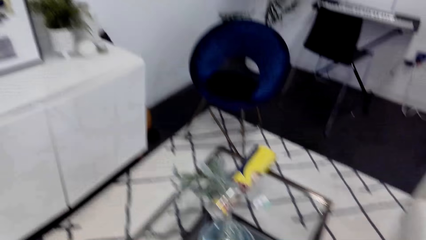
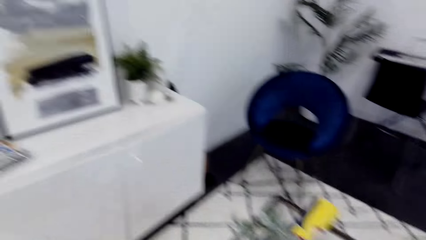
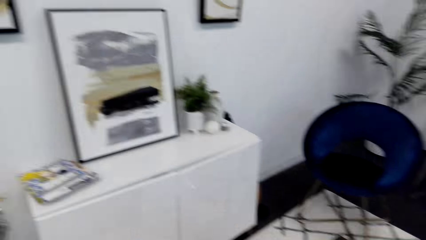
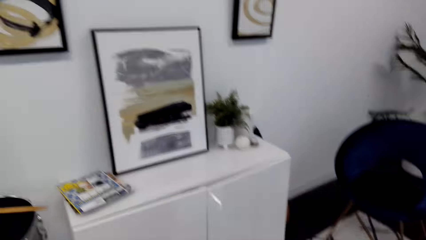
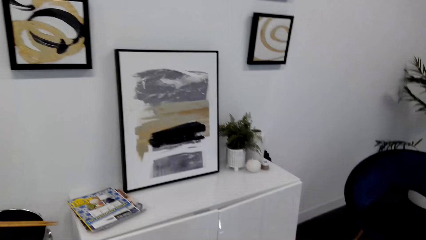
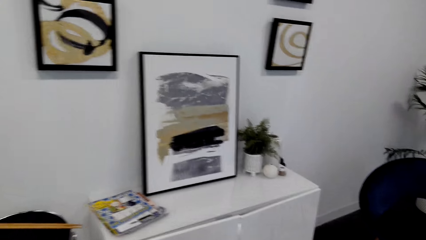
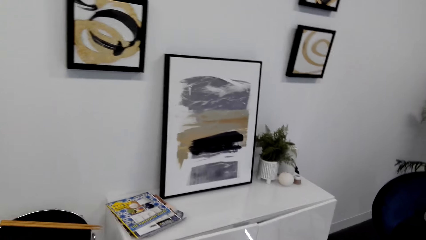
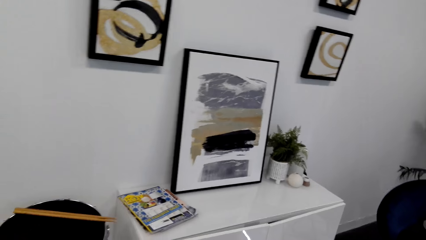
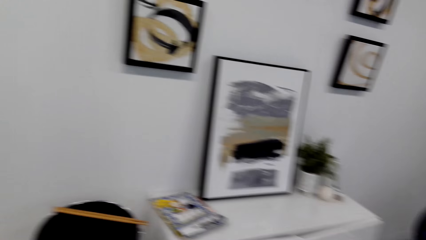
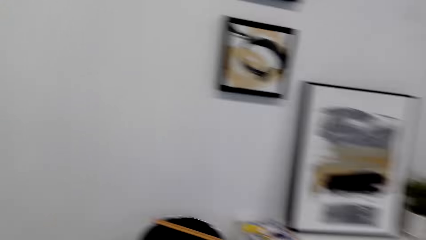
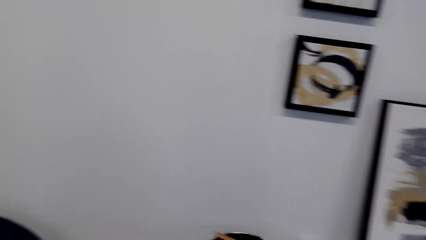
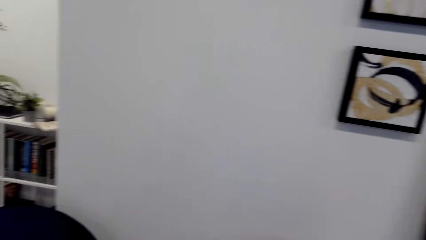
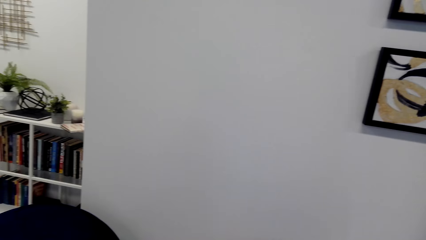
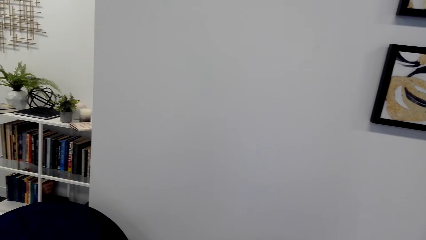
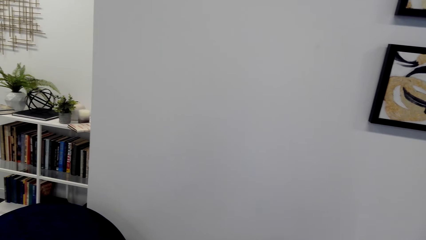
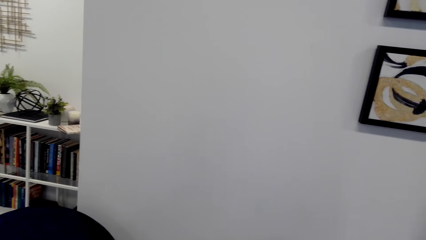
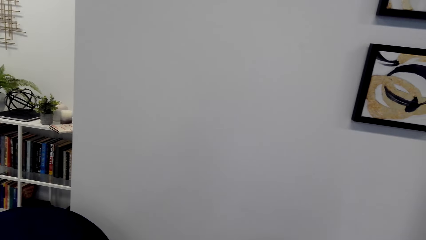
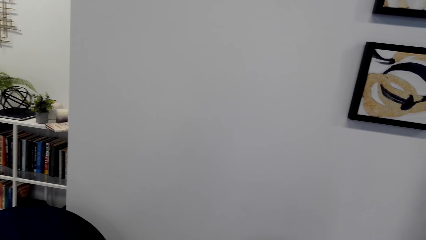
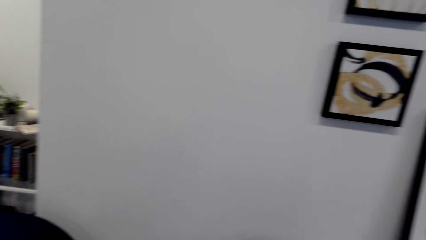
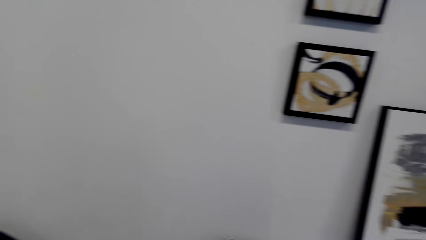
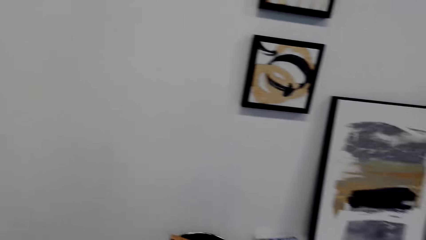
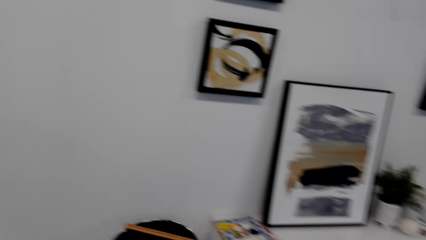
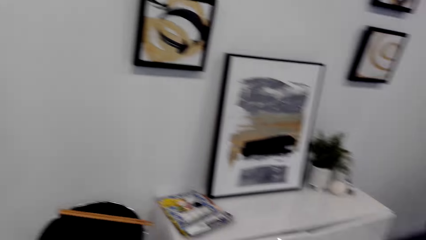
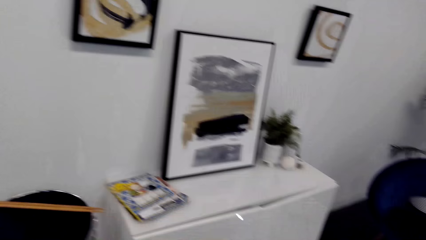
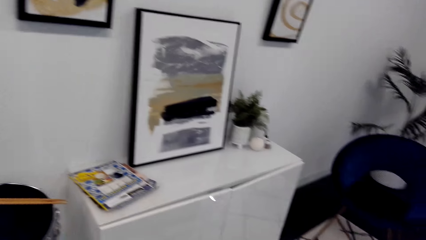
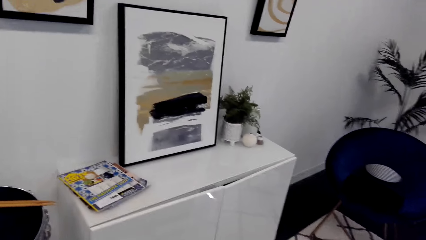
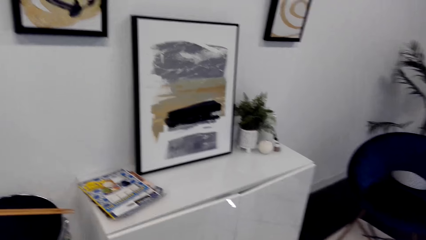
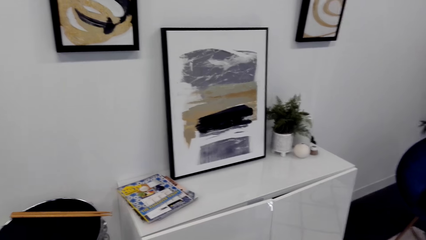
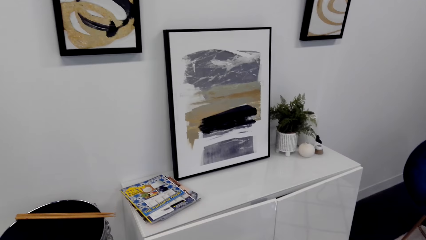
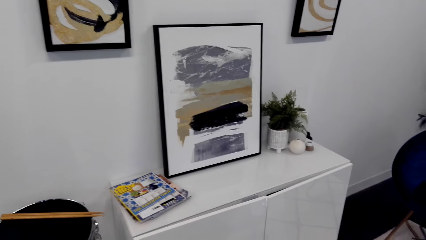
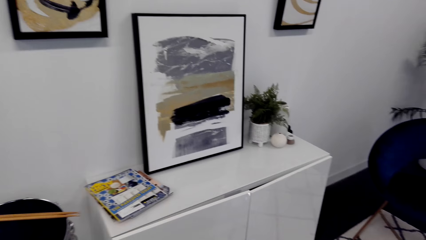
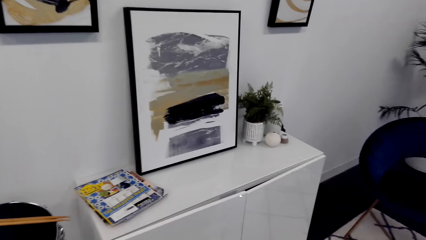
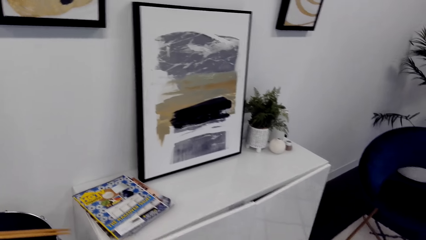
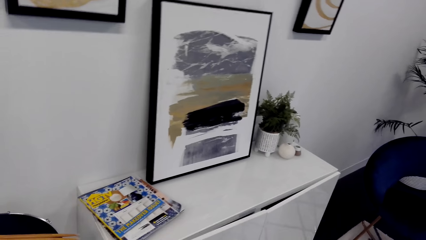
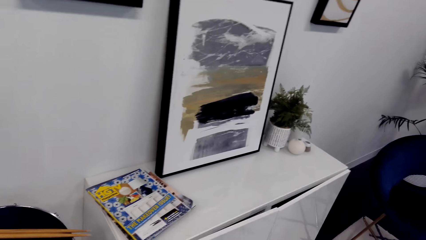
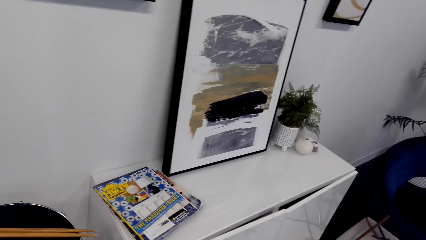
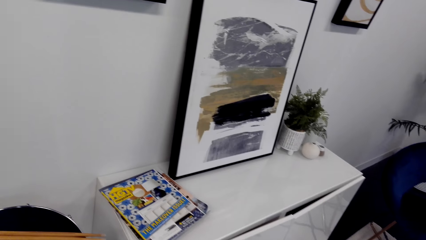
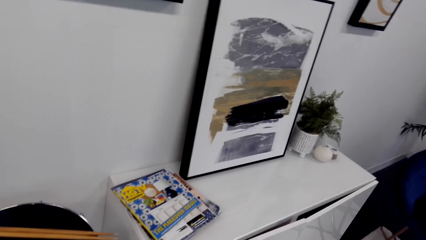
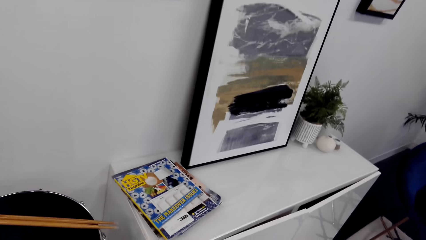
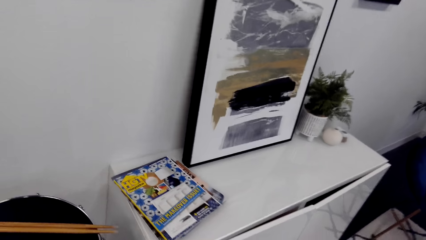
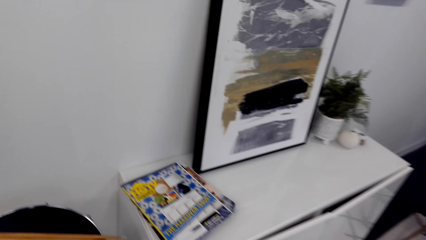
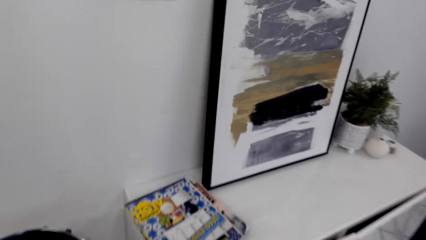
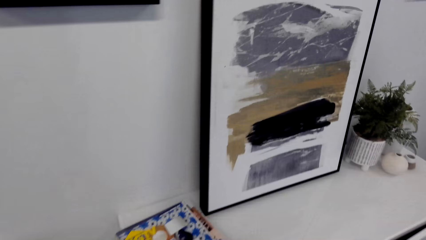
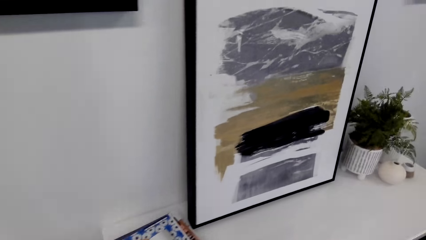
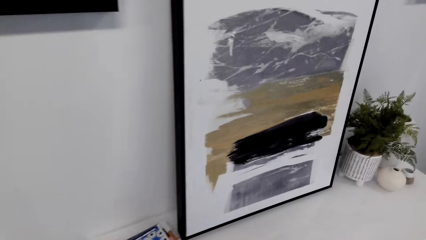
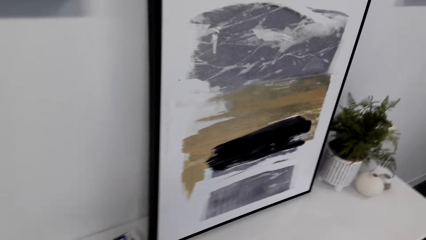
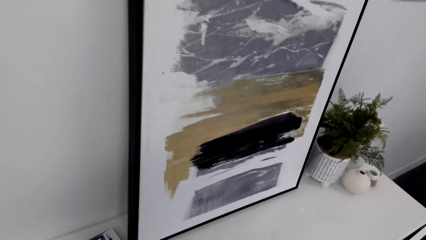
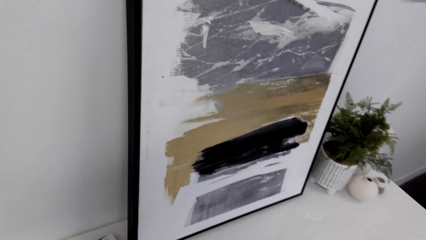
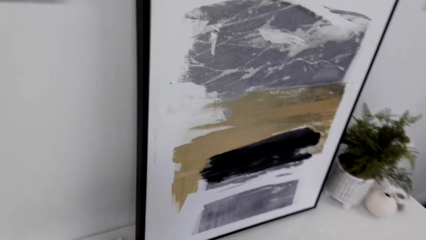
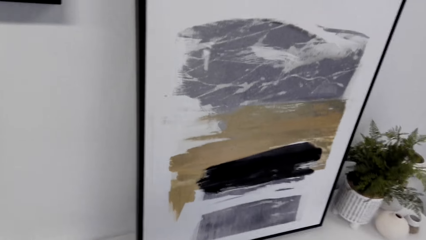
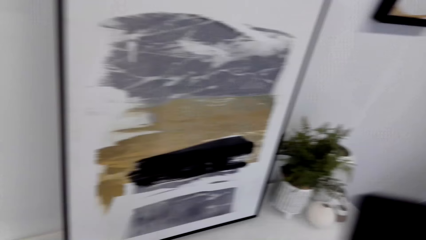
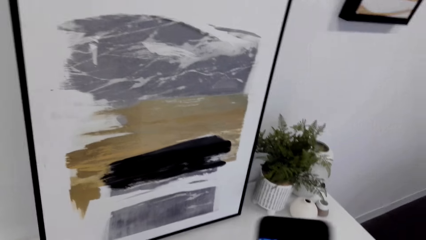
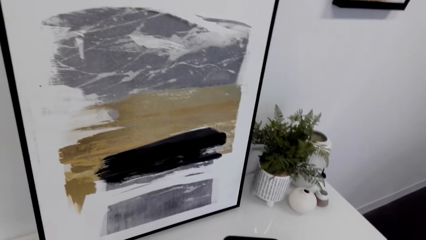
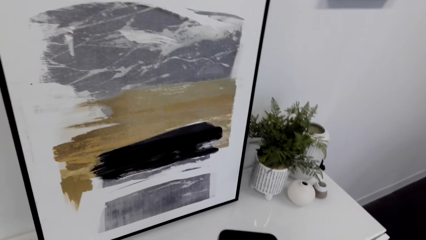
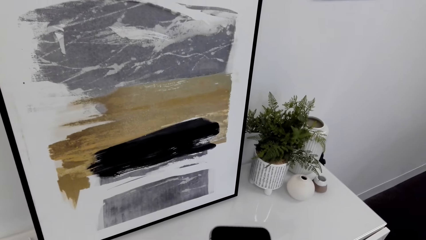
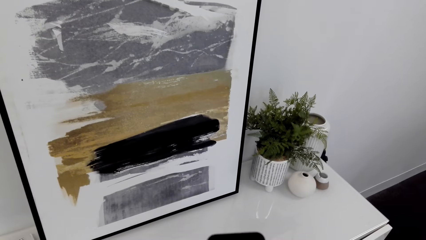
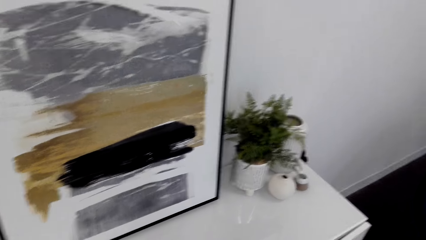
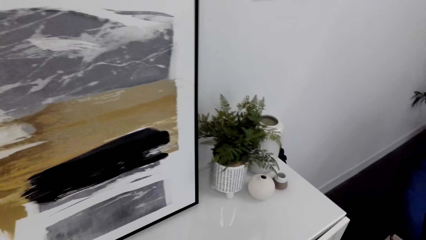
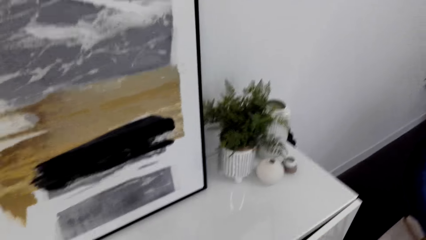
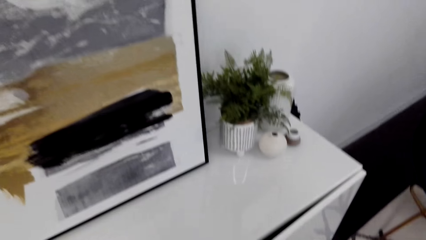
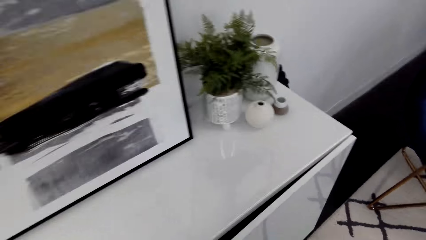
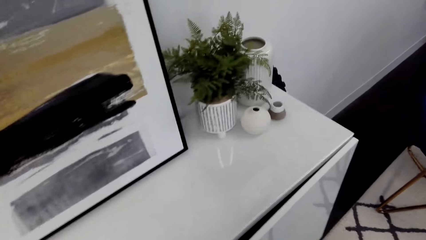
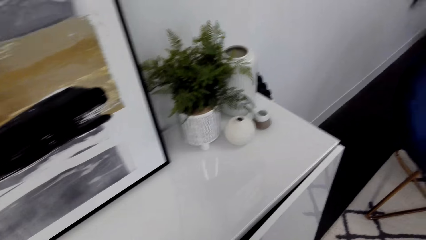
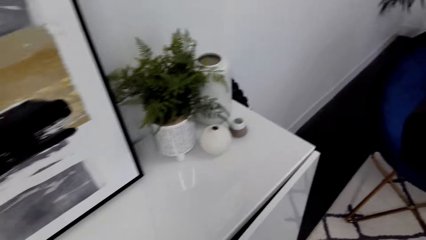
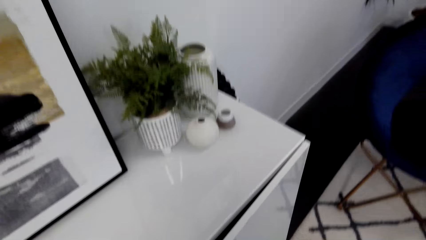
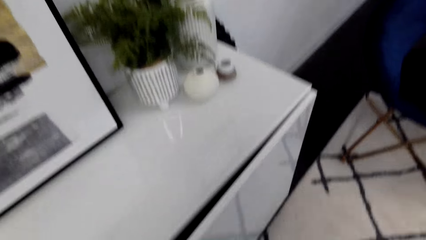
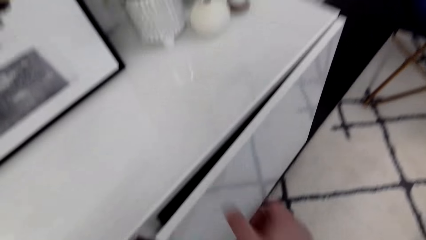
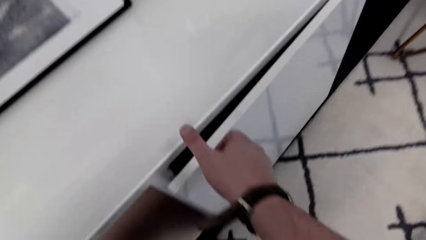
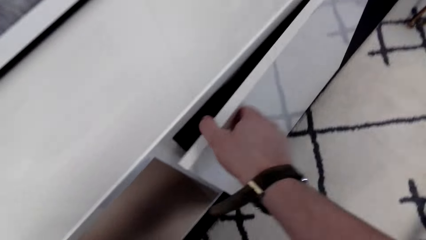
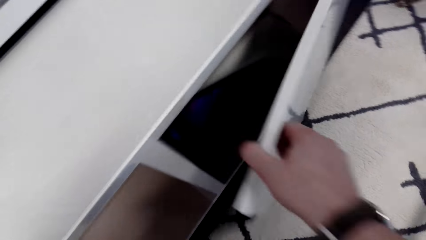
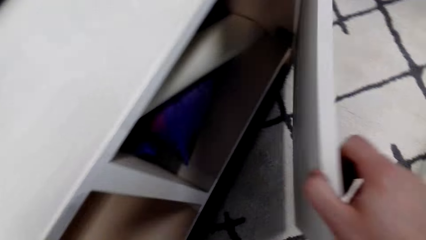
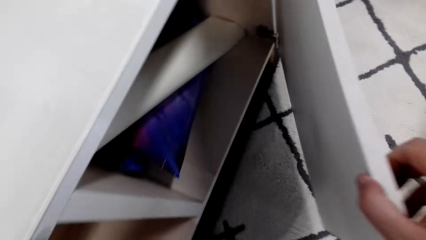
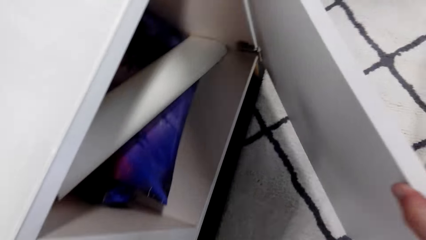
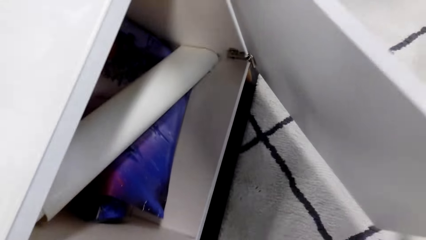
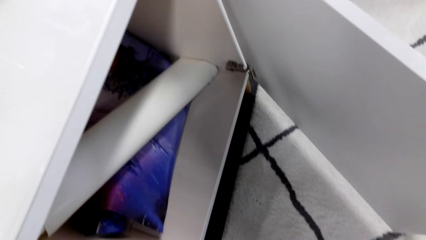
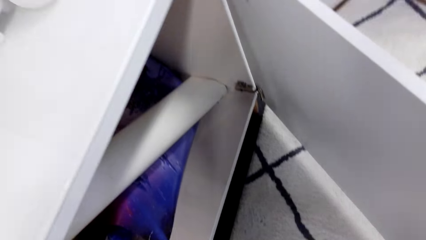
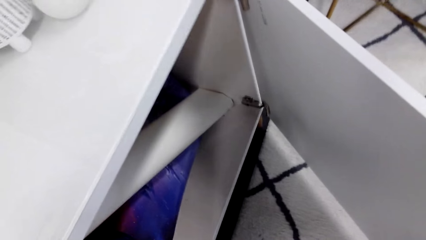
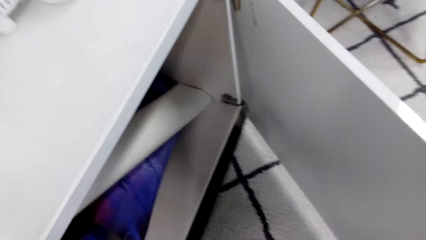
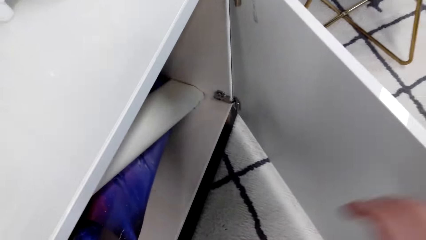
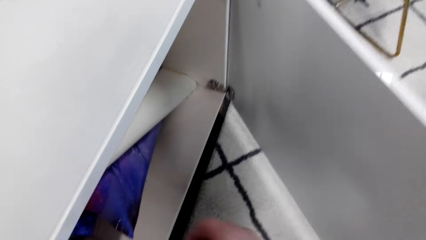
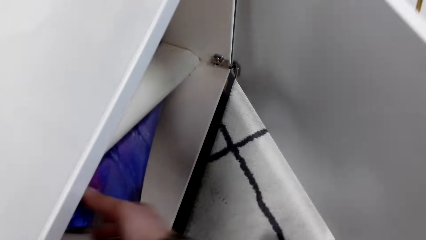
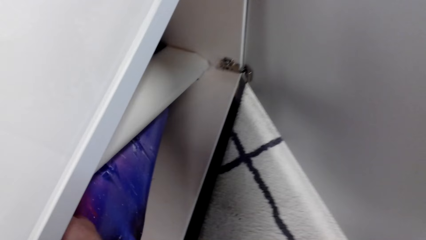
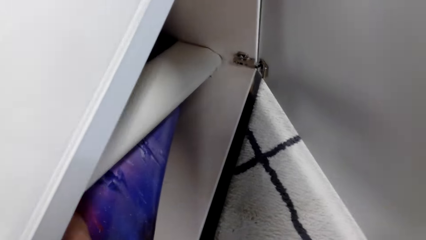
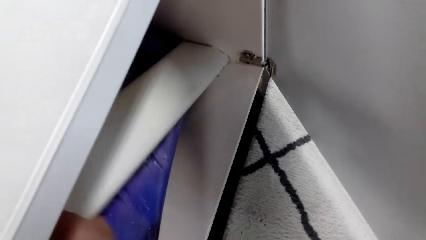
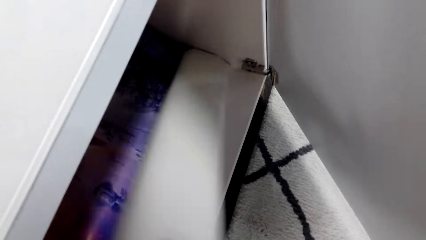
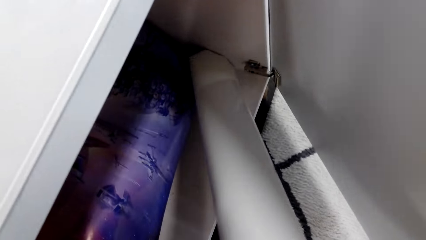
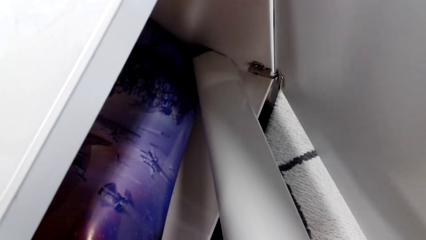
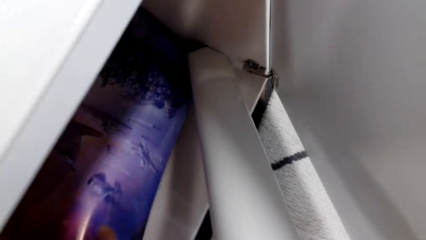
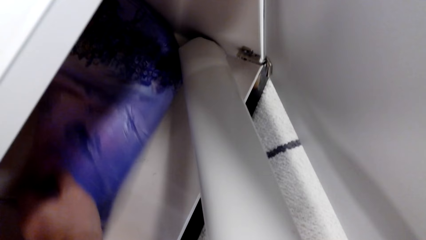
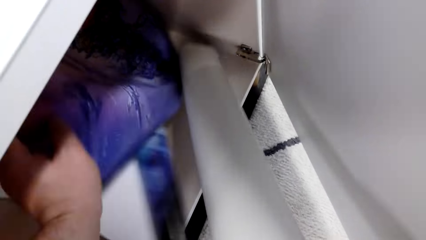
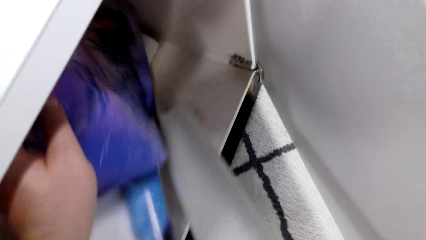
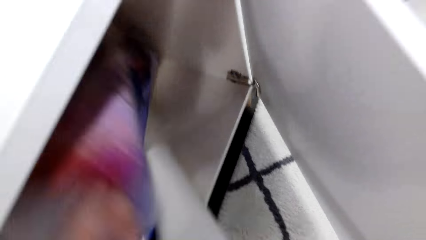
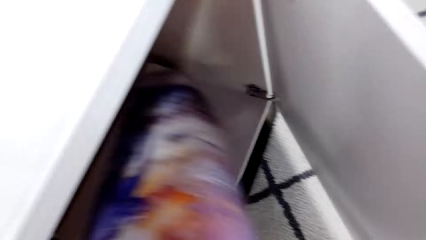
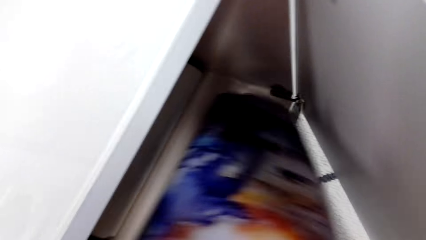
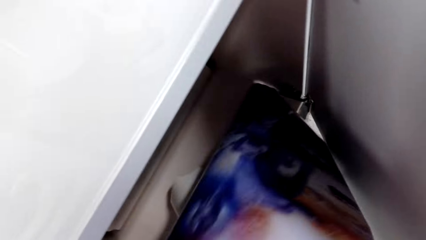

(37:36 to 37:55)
The camera wearer walks in the house. They open the cabinet and grab a paper.
